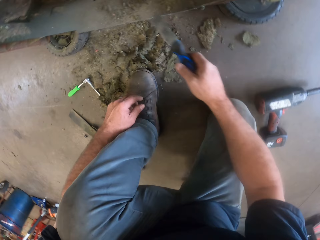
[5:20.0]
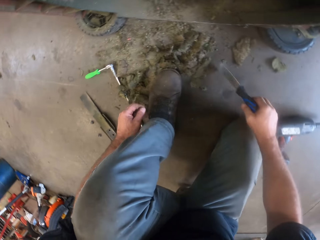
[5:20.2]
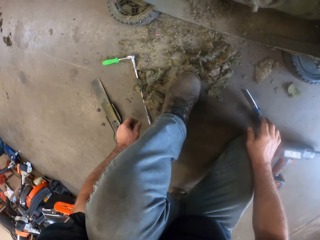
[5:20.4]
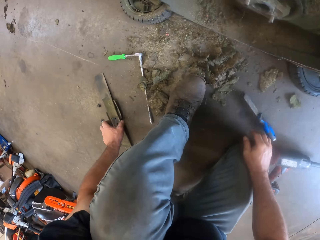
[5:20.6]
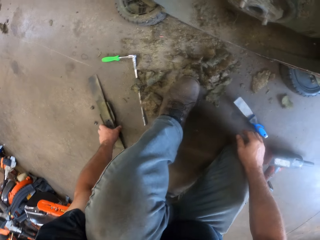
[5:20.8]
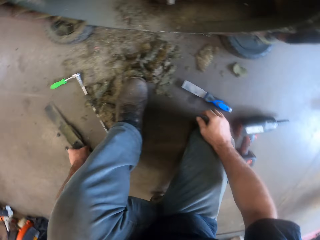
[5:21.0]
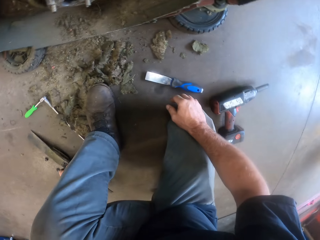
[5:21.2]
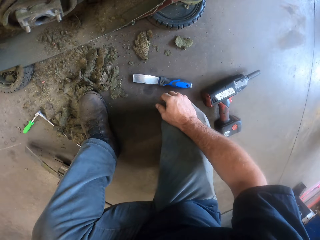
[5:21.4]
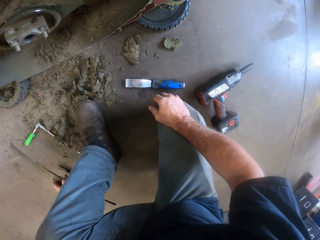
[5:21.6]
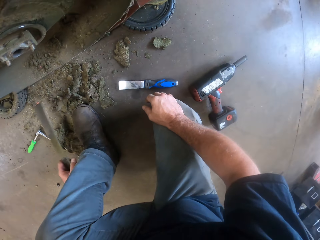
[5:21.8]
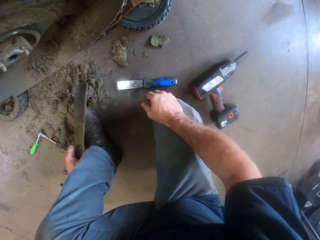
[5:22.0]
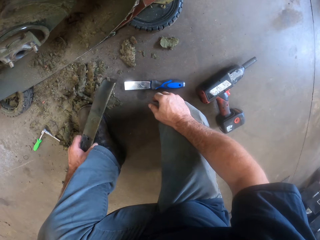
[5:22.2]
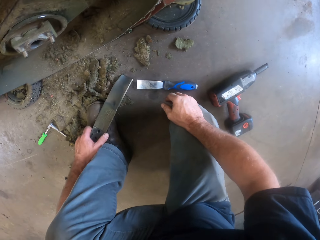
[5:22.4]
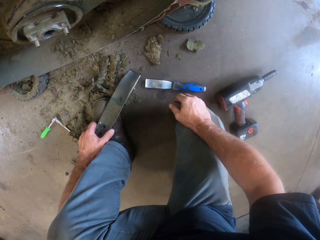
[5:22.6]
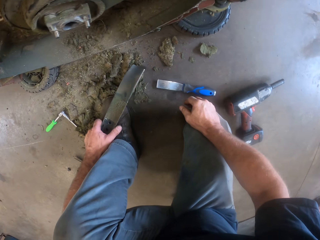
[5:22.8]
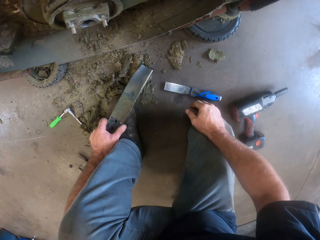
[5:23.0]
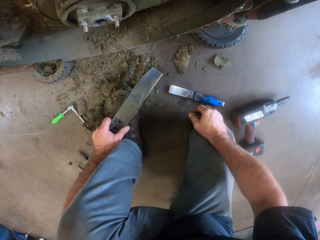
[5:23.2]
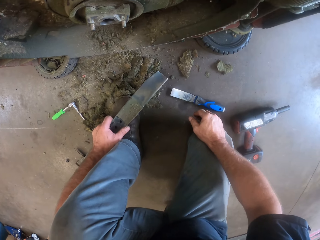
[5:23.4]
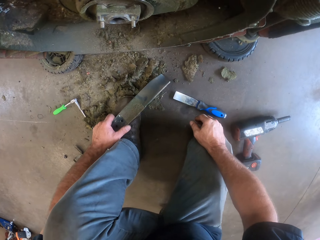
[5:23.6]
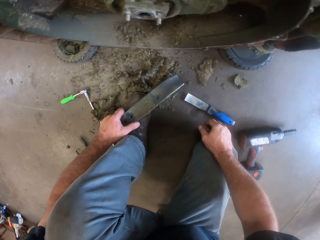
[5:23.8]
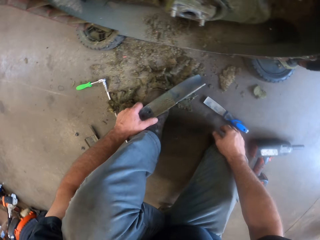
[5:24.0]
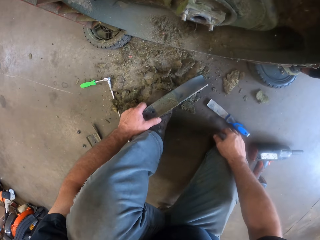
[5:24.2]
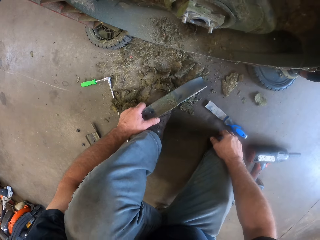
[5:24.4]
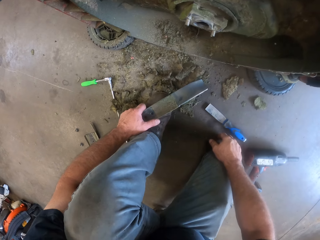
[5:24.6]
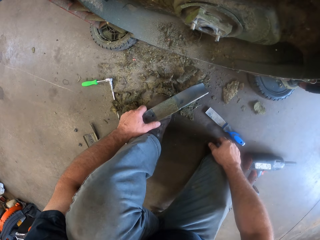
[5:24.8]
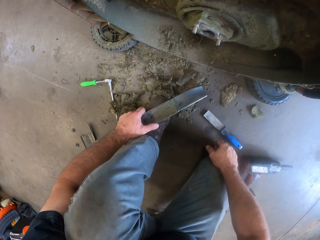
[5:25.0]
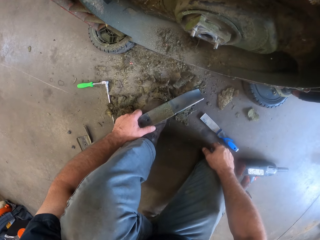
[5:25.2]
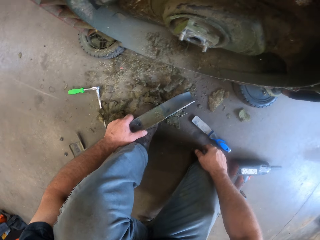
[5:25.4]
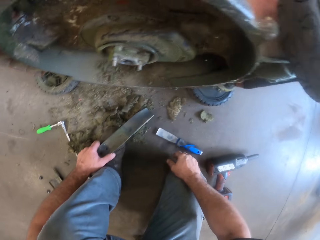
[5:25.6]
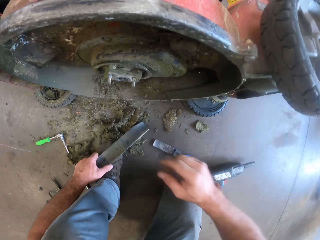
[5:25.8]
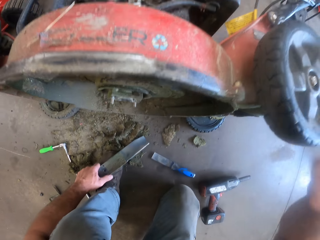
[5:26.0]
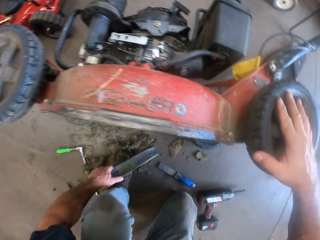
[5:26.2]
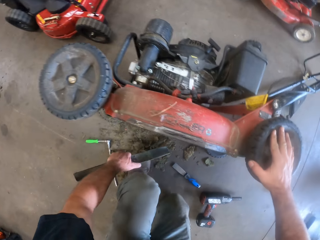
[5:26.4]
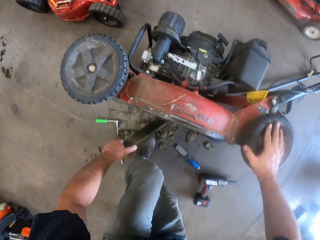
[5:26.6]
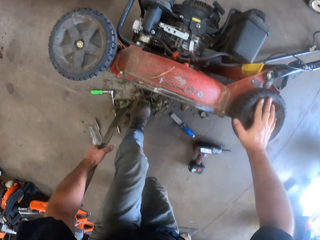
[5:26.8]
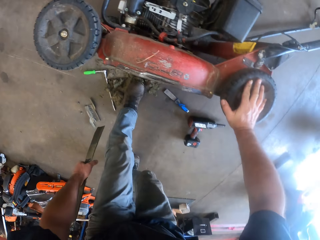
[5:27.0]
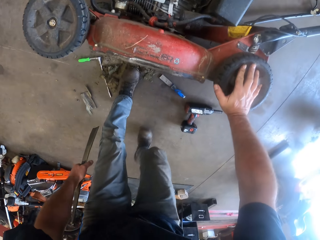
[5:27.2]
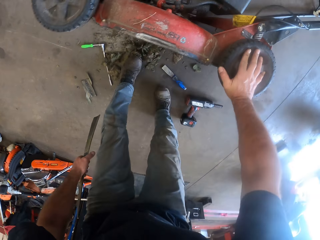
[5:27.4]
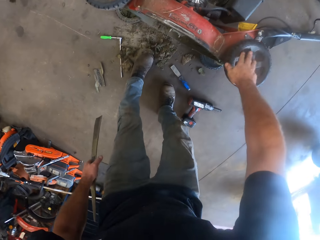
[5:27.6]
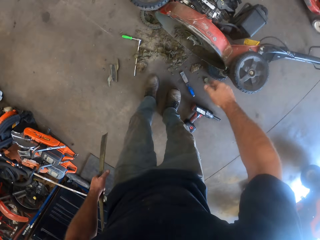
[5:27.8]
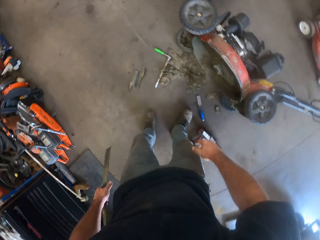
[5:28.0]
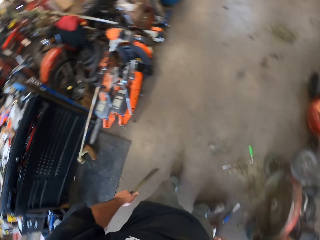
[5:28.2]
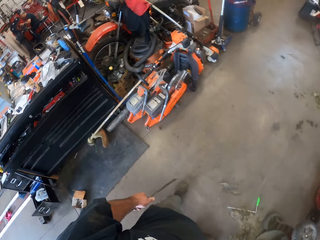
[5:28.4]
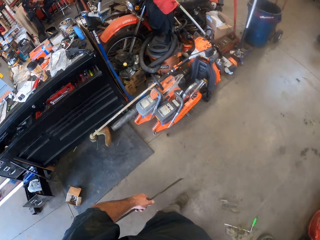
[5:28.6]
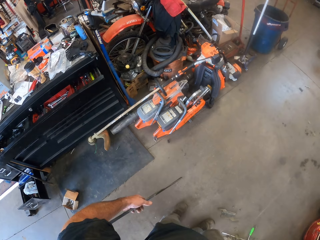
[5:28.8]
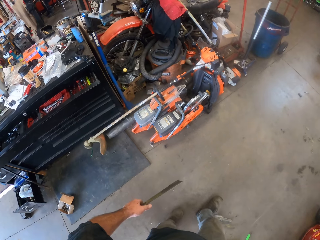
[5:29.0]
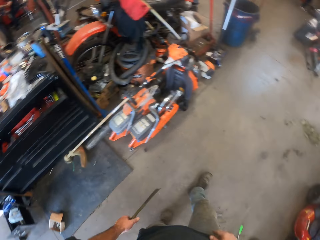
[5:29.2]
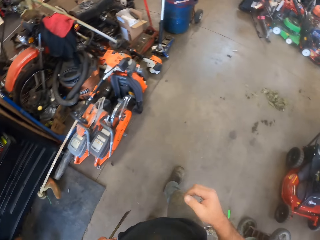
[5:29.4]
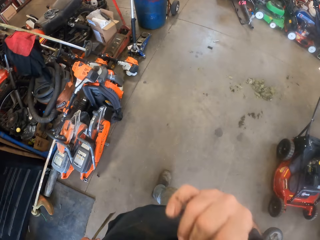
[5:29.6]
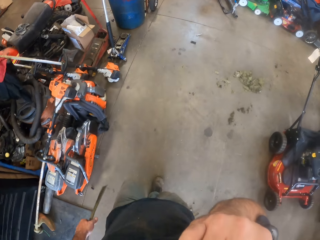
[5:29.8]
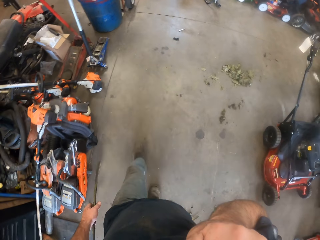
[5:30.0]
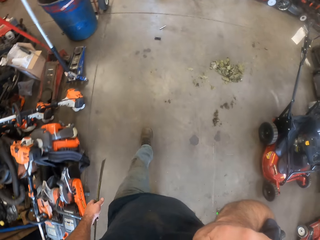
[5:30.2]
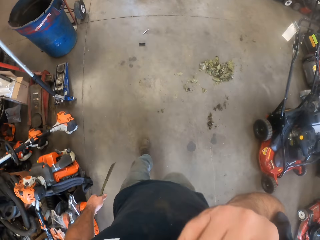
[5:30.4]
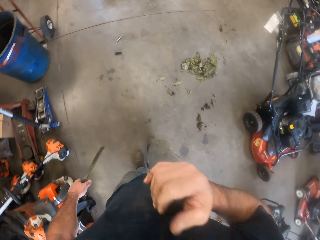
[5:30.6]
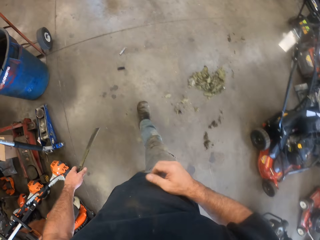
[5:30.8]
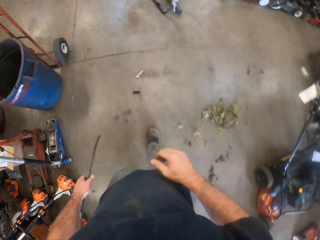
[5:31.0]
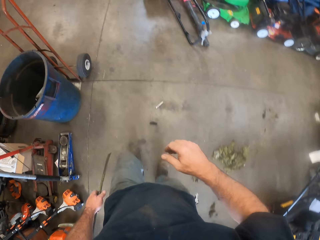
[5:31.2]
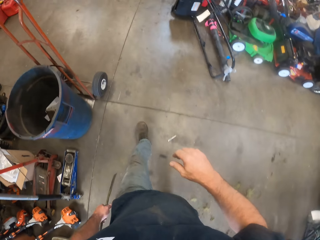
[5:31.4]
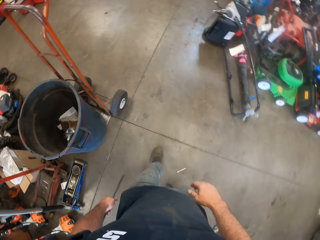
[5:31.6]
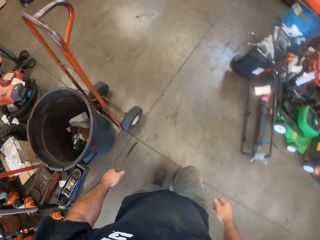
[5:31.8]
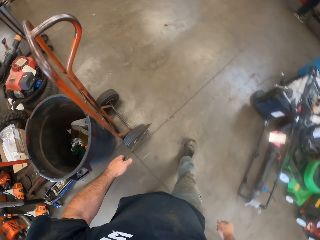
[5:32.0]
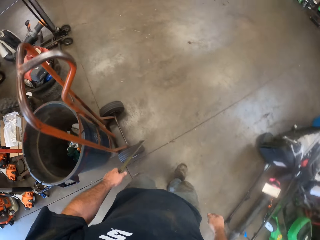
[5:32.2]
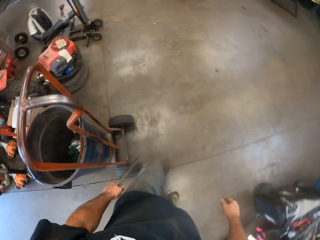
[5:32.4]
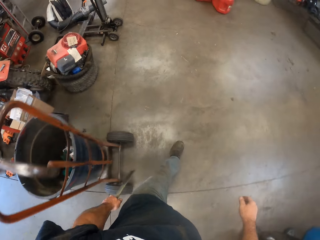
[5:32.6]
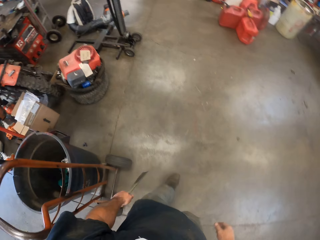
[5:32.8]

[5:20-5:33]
The camera wearer removes the scraper from the lawnmower. He drops the scraper on the floor. He picks up a lawnmower blade from the floor. He places the lawnmower blade on his left leg. He looks around the lawn mower. He stands from his knee and touches the lawn mower wheel with the right hand. He looks around the workshop. He walks around the workshop. He touches his nose with the right hand.

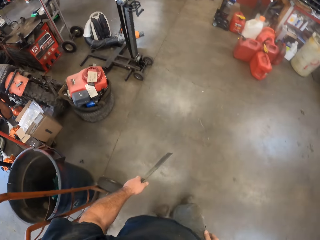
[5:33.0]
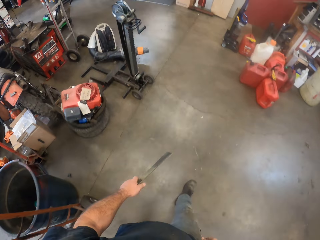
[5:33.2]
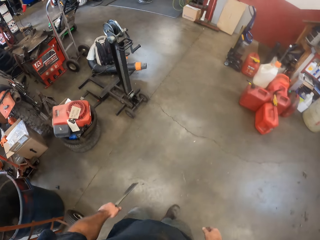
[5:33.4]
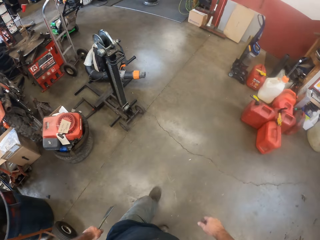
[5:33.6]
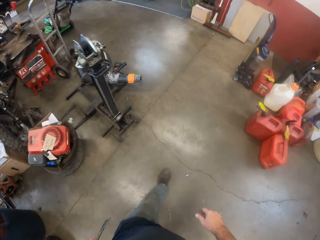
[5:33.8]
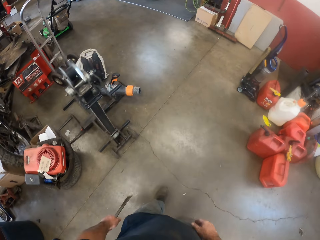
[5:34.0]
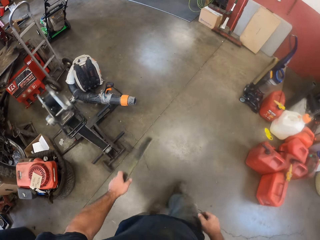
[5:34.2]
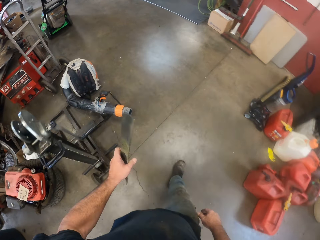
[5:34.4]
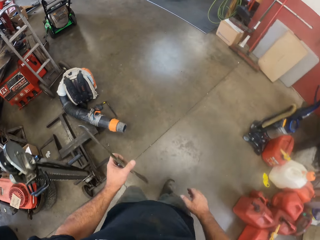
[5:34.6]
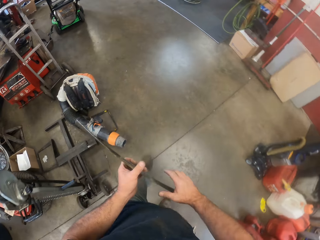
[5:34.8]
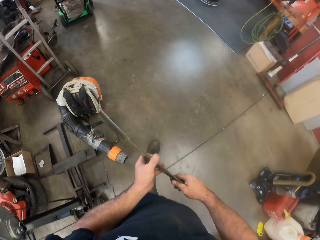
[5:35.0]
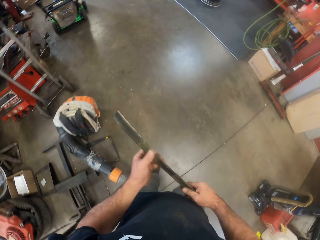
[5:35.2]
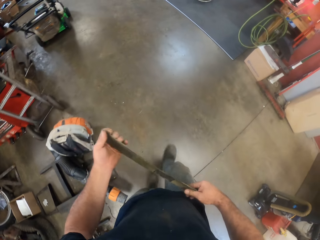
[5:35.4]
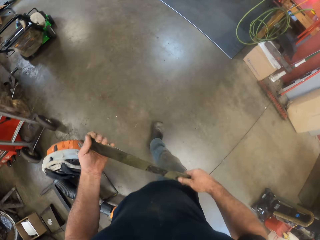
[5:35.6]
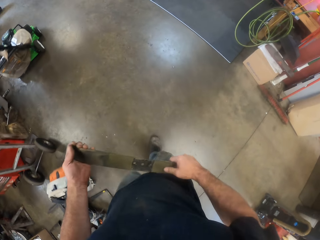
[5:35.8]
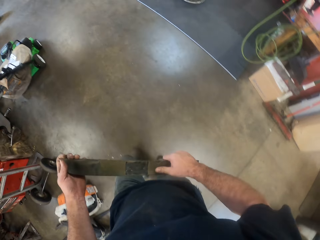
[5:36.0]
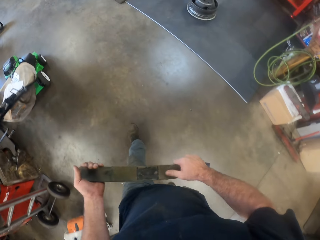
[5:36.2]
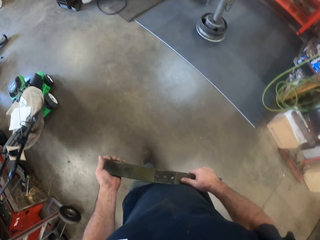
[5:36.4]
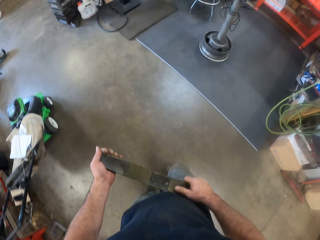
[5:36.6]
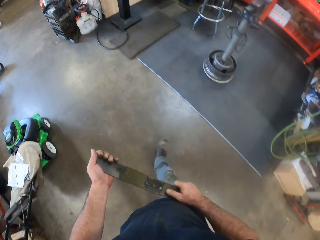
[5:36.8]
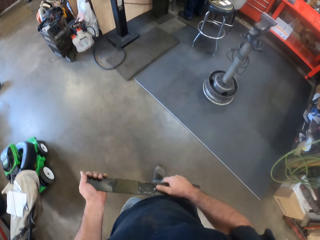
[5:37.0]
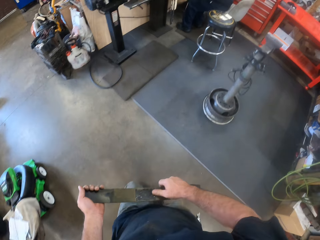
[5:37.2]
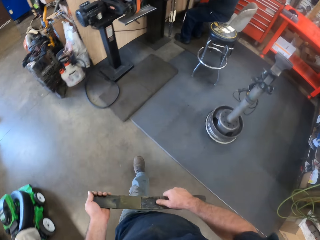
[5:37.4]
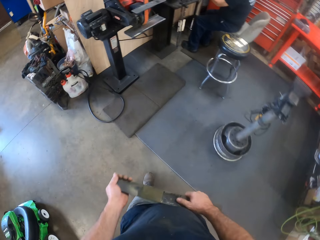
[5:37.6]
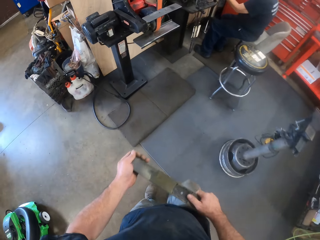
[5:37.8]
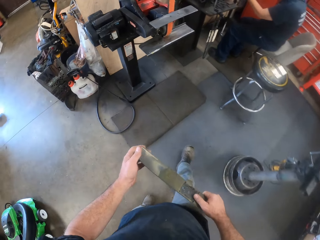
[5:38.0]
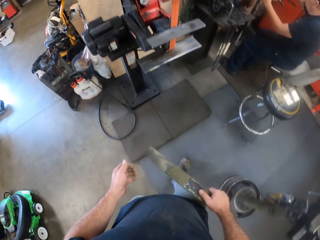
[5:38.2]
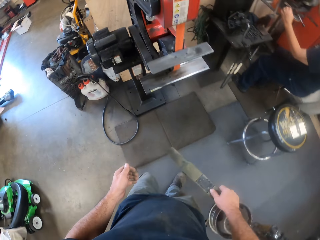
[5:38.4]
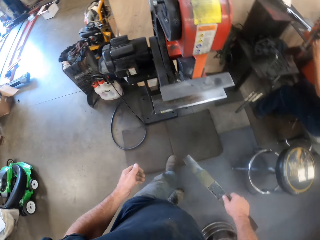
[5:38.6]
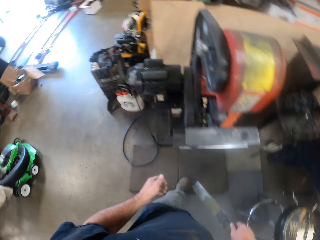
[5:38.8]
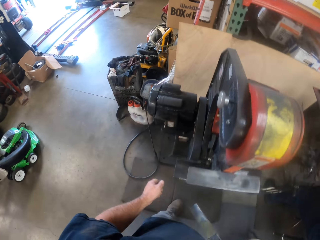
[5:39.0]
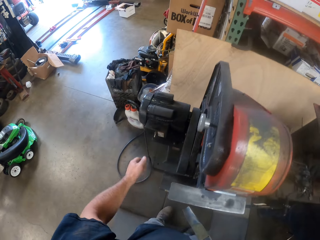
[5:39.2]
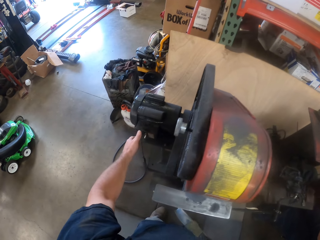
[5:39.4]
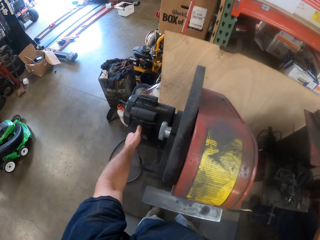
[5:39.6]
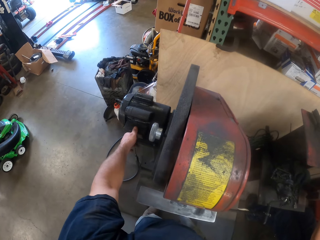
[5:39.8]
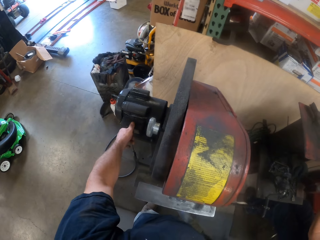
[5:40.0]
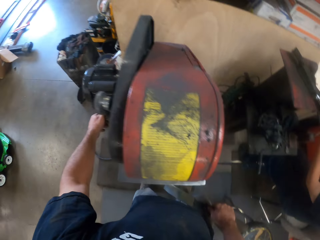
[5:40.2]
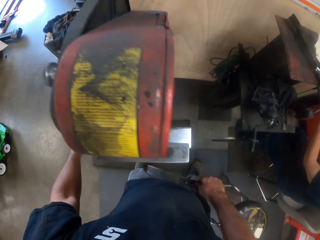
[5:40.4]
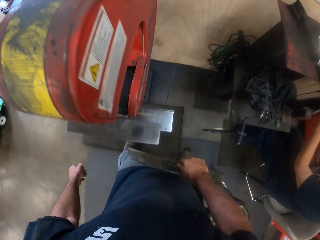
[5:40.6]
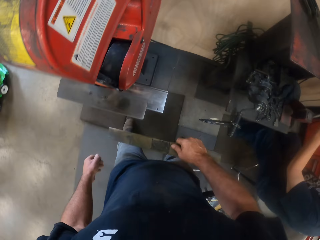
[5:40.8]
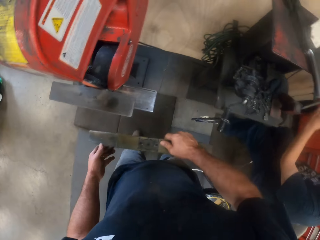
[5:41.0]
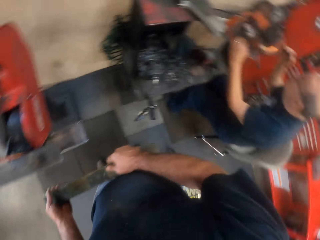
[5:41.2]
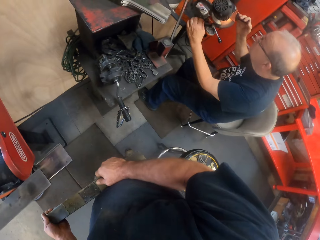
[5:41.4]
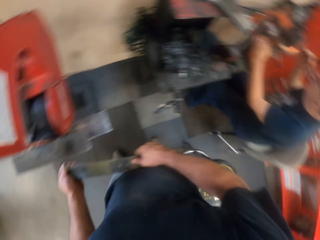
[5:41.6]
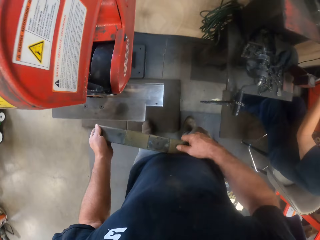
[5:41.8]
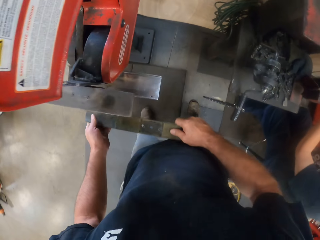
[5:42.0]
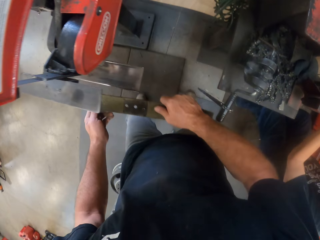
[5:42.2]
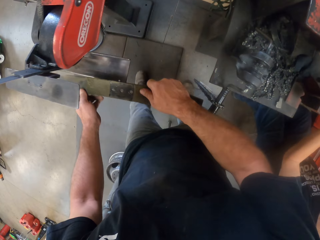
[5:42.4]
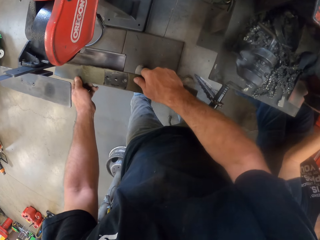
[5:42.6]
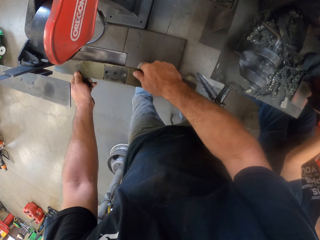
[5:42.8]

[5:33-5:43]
The camera wearer turns a metal plate in his hands. He presses a table grinder button with his left hand. He looks at a man.
